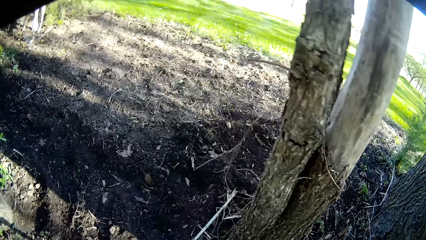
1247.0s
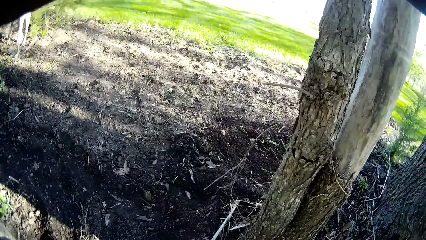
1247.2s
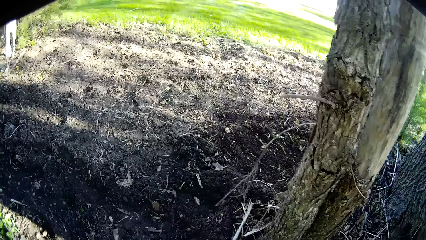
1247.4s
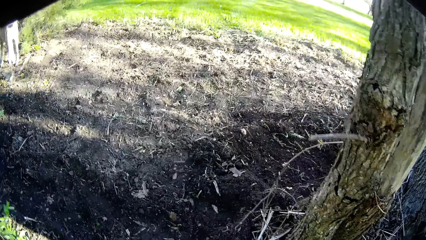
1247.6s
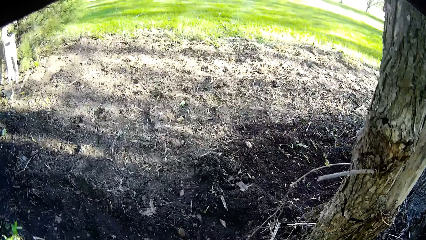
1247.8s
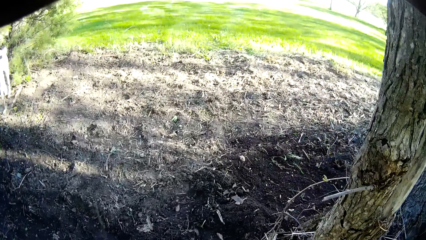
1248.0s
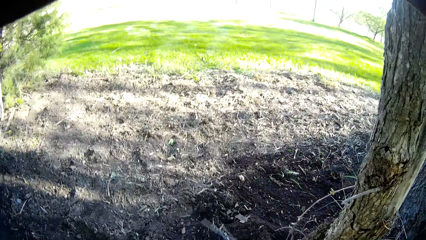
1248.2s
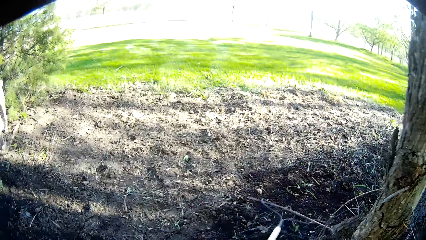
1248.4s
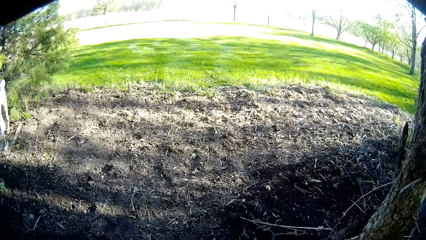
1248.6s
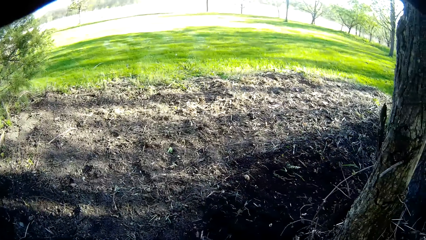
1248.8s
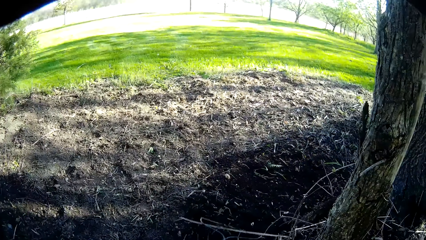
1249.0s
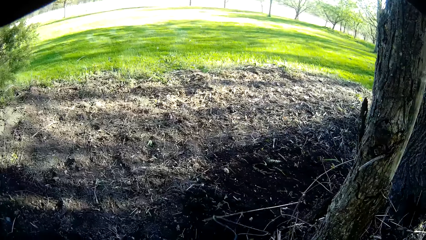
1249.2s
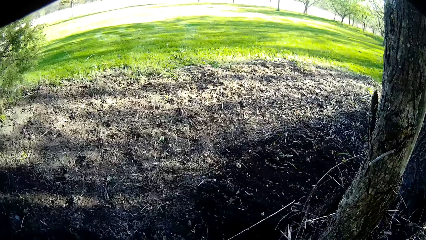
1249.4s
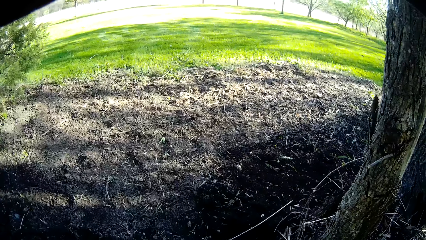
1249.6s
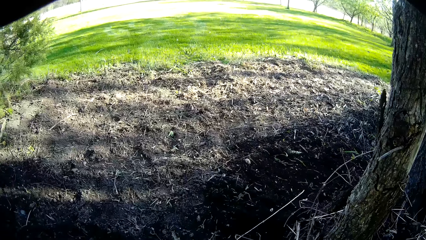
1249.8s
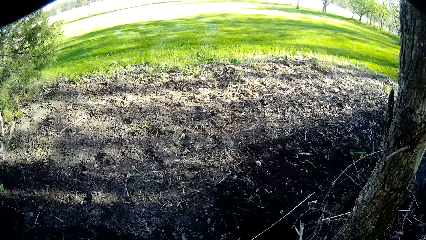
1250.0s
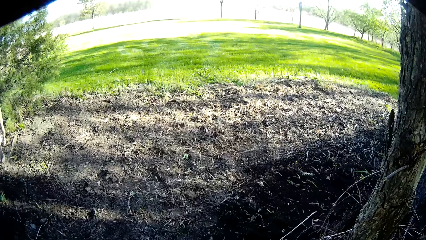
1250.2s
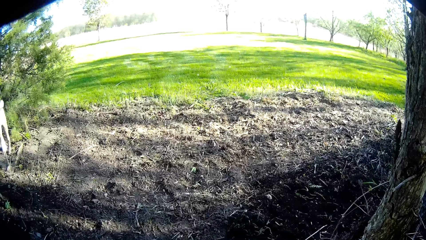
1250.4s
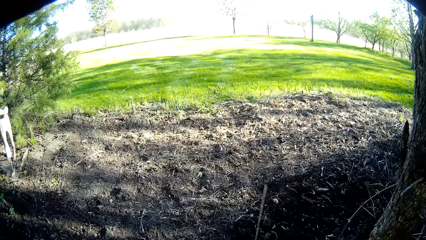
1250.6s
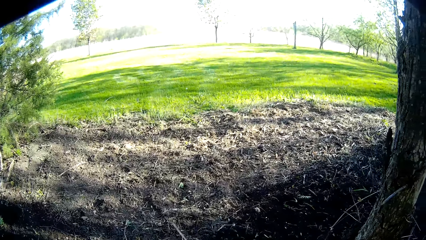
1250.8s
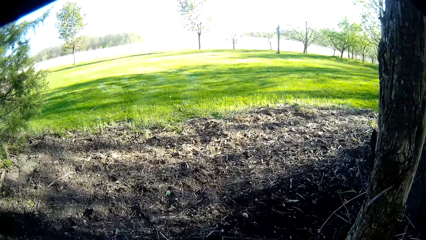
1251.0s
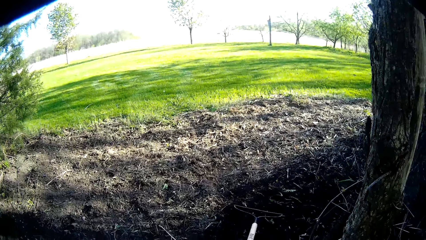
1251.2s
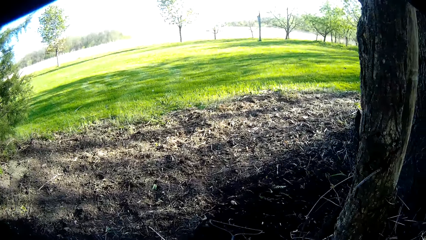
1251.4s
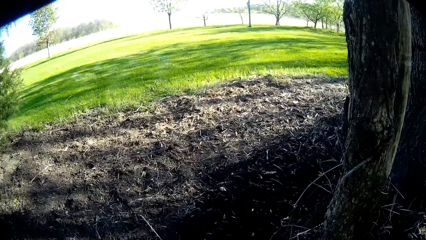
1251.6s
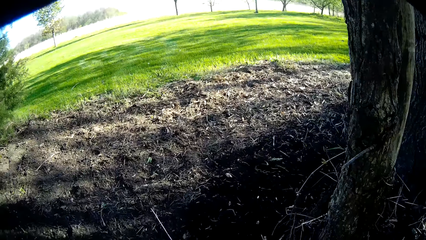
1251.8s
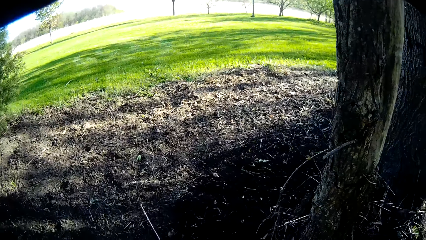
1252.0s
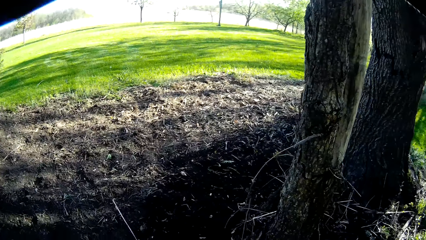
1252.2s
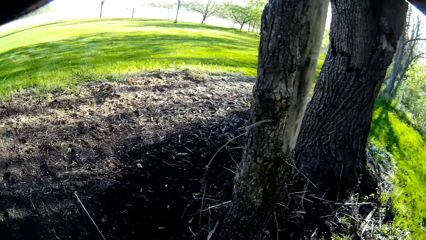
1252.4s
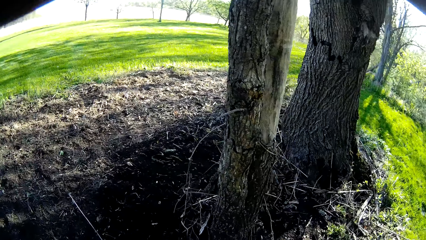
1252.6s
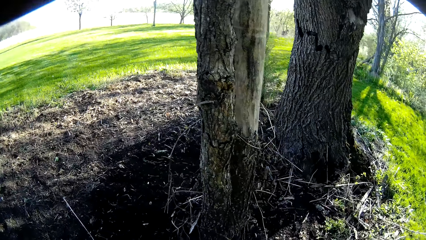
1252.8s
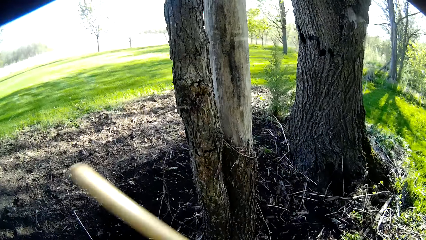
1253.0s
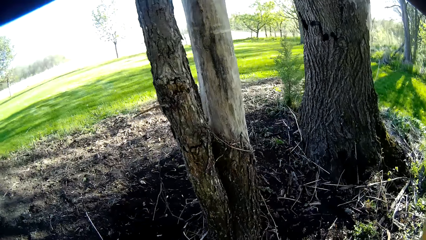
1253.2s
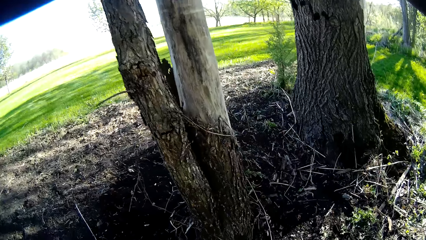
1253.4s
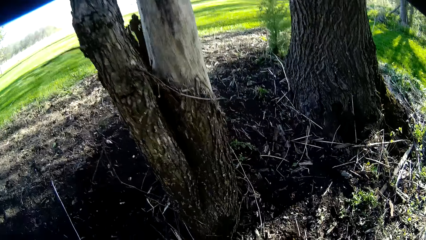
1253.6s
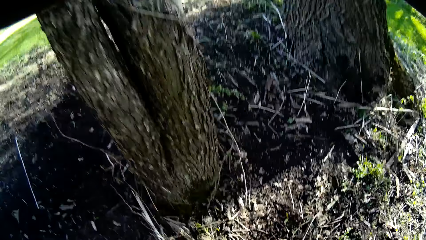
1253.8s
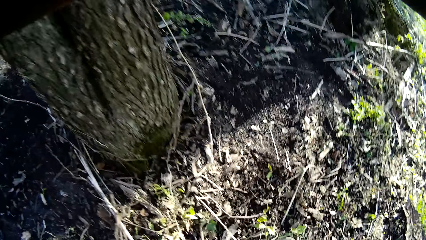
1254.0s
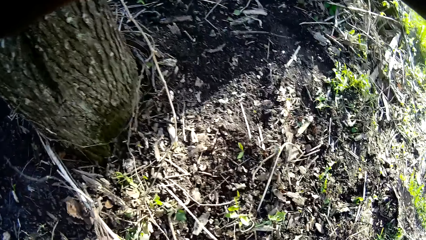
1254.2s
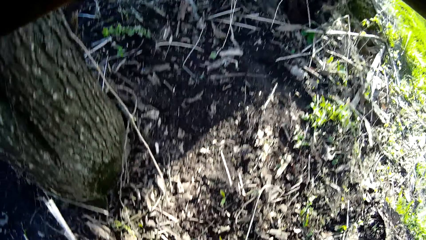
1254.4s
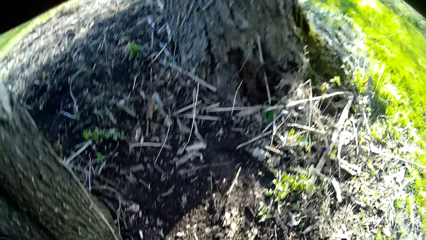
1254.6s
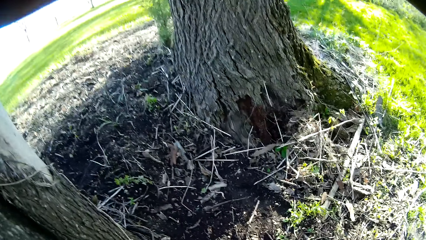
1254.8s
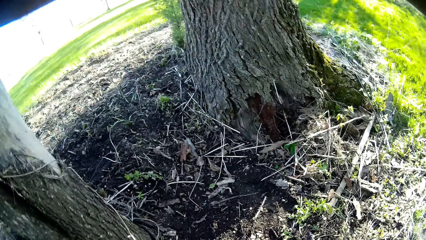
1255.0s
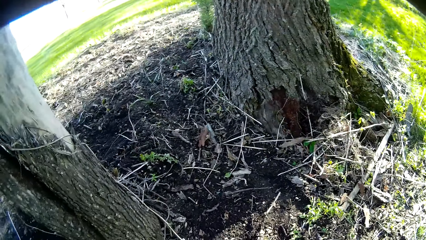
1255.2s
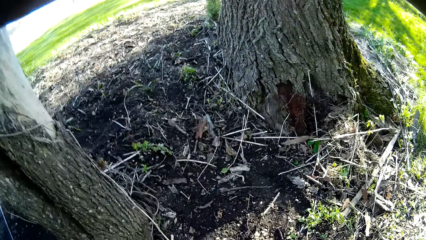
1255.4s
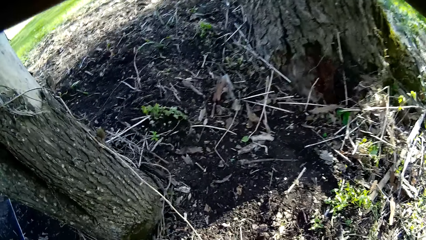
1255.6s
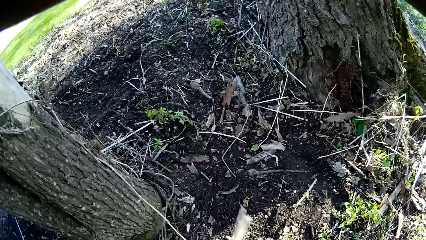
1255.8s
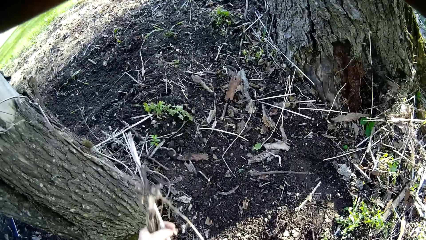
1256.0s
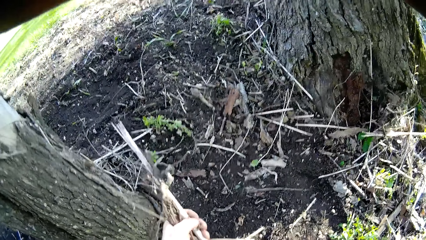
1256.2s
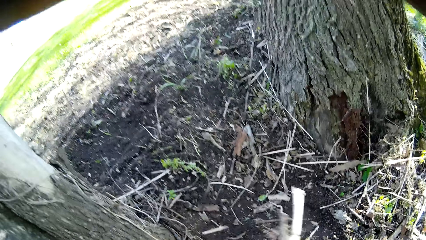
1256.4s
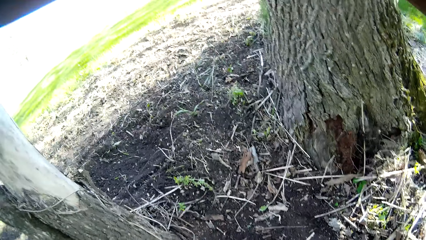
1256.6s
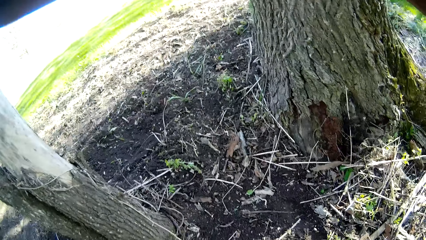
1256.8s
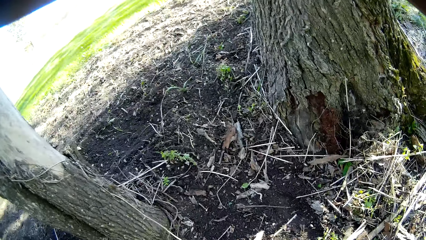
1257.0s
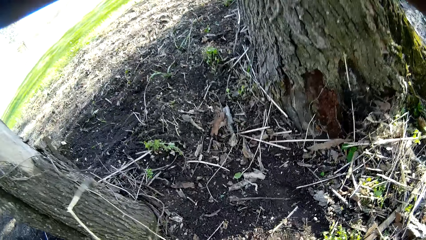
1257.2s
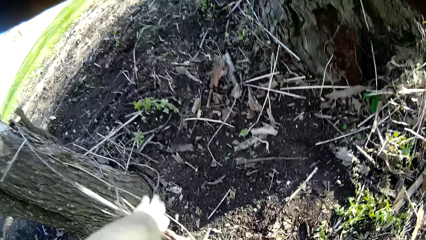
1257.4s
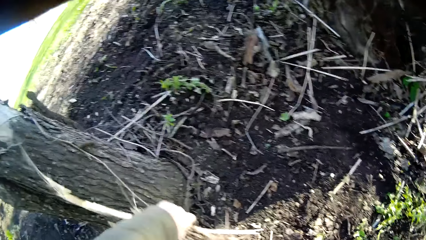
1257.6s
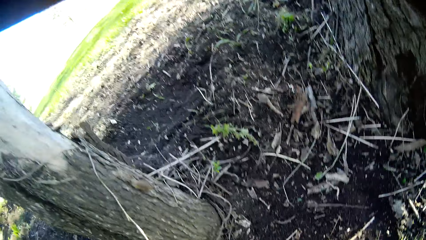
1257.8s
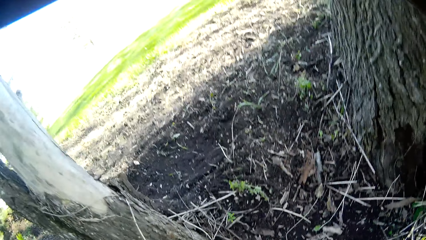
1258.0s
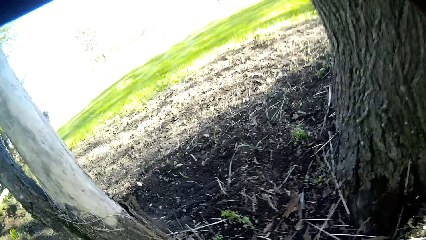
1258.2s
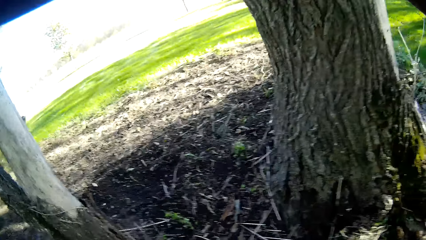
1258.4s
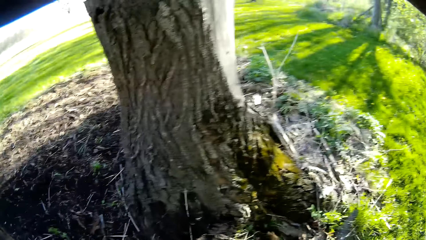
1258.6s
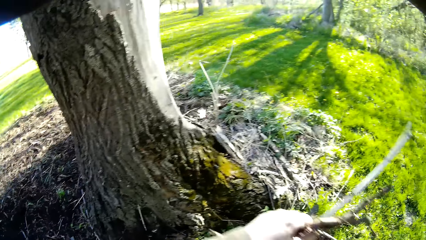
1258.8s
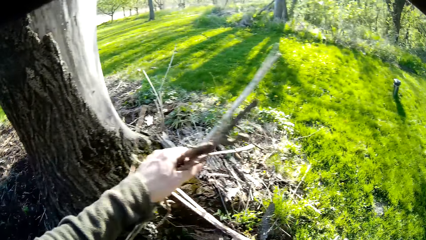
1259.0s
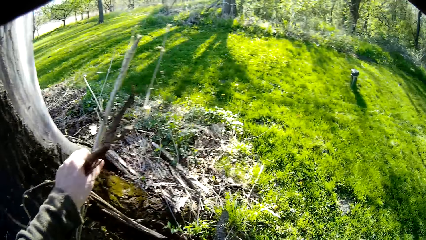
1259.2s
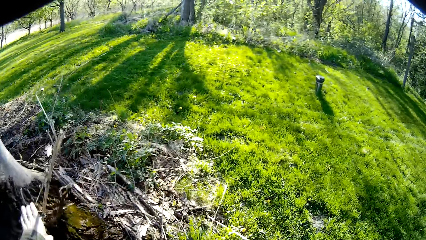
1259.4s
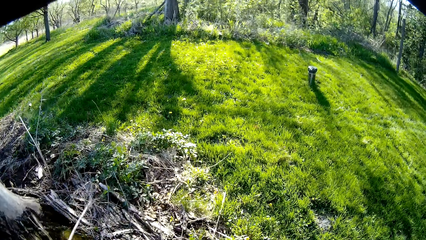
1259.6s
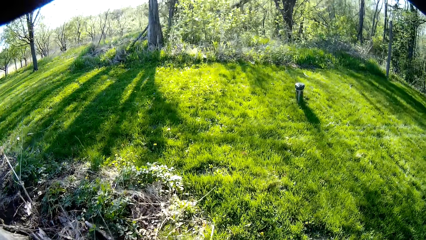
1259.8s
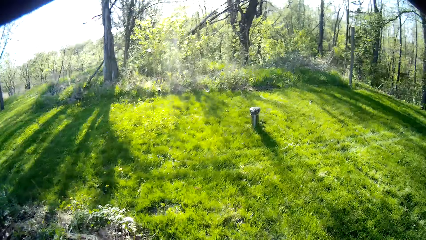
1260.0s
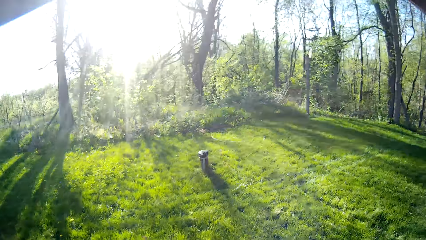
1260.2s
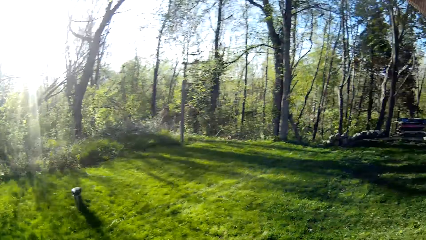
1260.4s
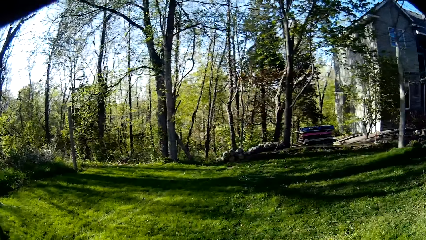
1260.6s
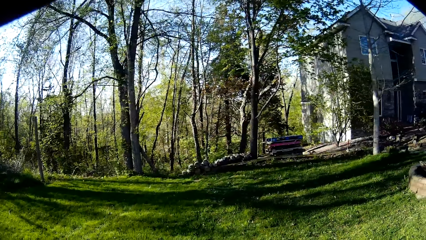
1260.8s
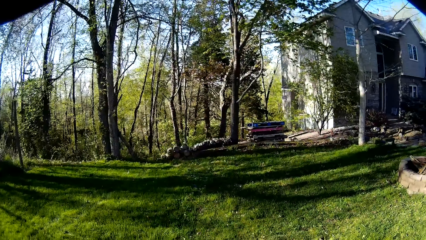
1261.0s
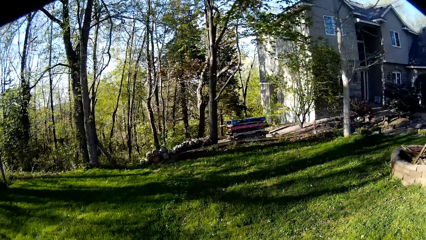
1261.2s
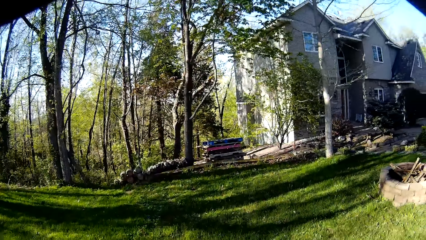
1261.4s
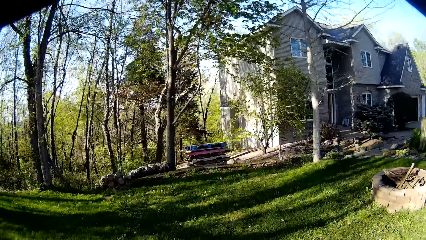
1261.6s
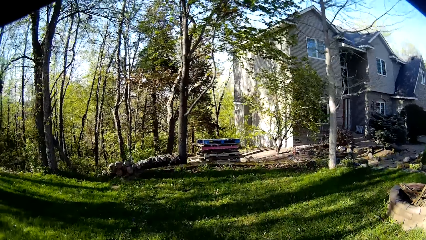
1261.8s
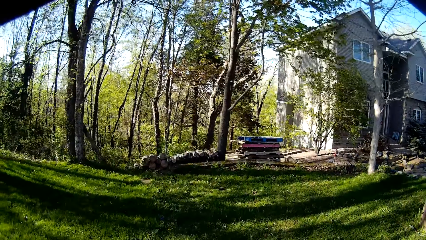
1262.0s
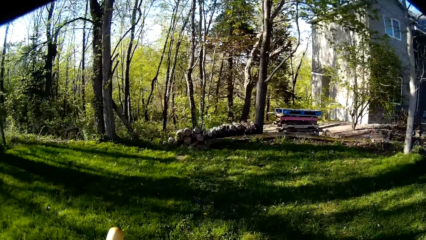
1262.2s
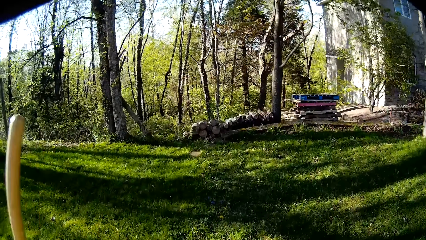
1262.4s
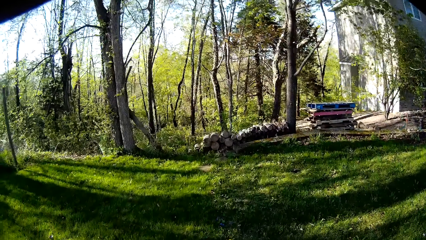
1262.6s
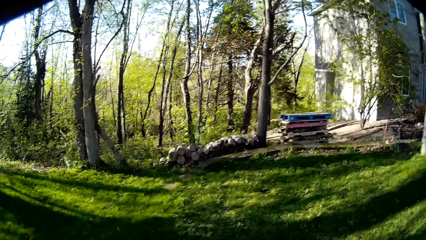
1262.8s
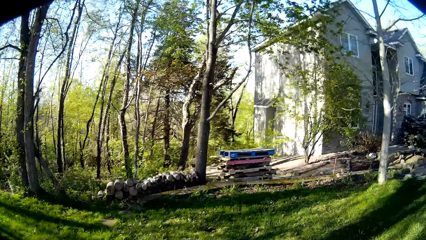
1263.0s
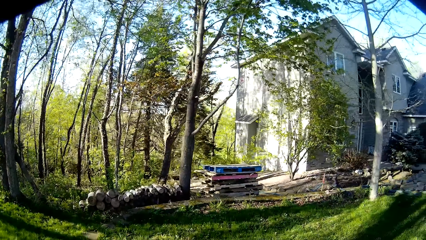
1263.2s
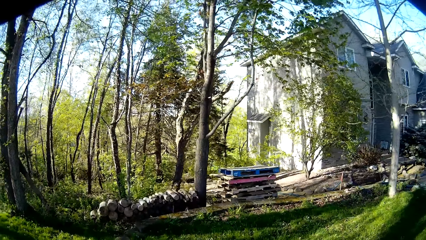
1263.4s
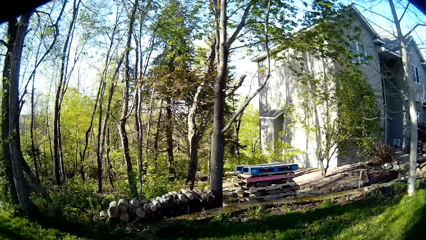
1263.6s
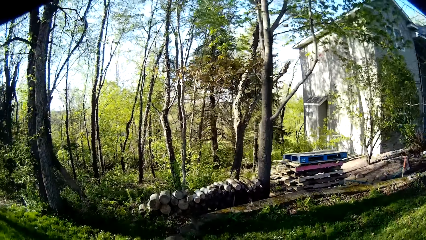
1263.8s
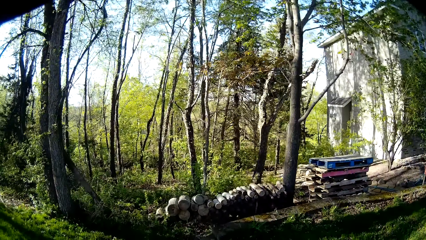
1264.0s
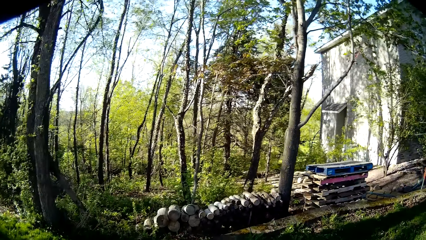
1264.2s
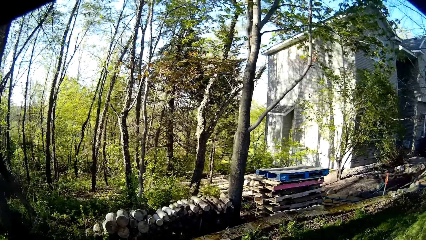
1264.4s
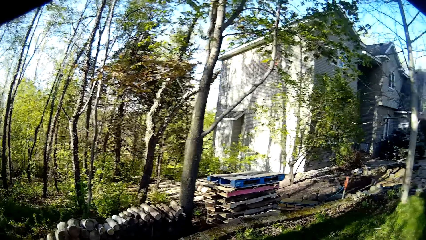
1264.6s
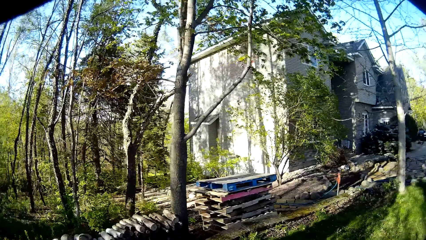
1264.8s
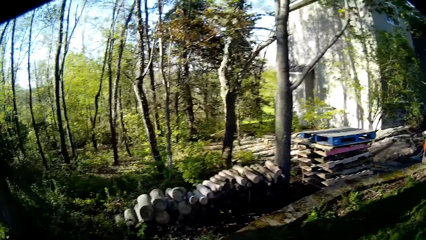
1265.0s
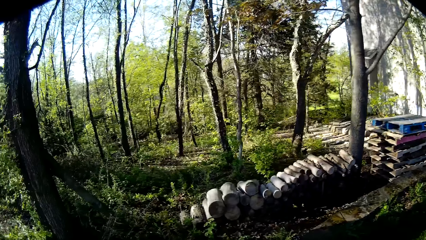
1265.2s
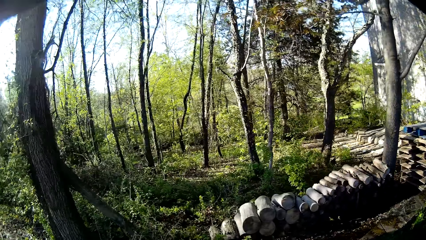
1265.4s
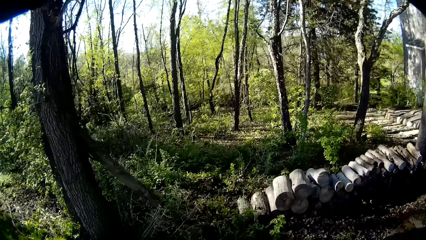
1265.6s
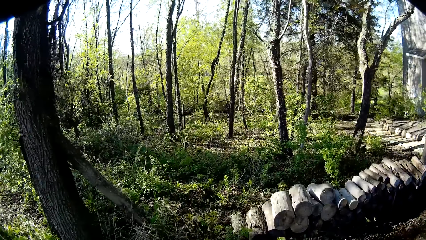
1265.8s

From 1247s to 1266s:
The camera wearer levels the soil with a rake. He holds the debris in his left hand. He picks the weed. He picks the sticks. He drops the debris in his left hand at the root of the tree. He walks towards a building with the rake in his left hand.
